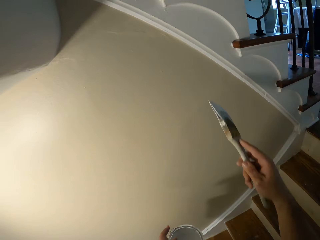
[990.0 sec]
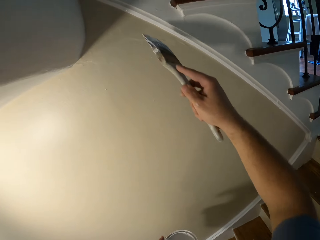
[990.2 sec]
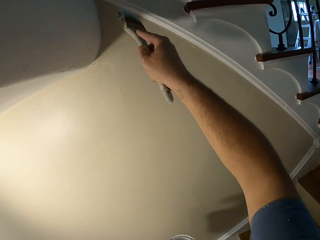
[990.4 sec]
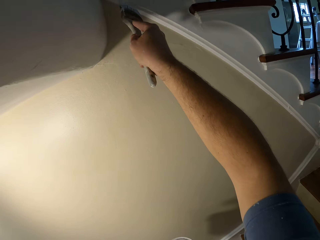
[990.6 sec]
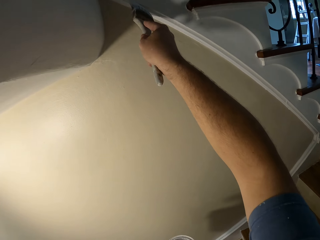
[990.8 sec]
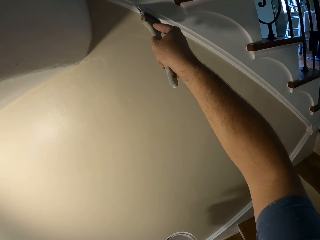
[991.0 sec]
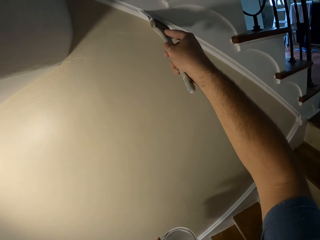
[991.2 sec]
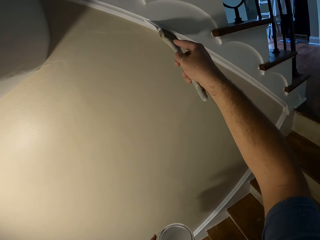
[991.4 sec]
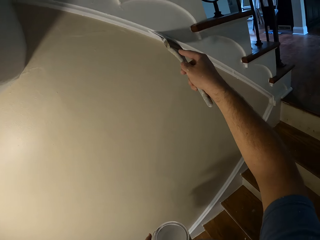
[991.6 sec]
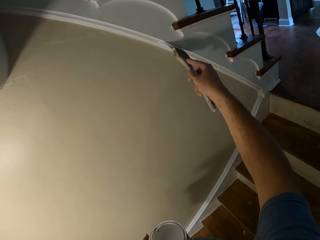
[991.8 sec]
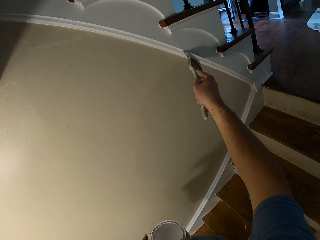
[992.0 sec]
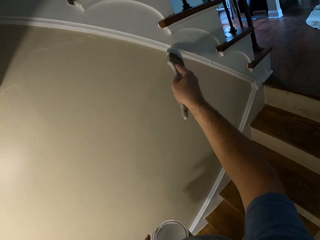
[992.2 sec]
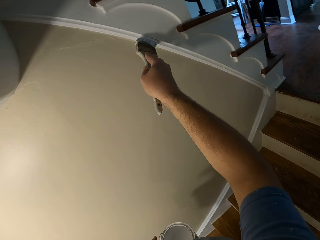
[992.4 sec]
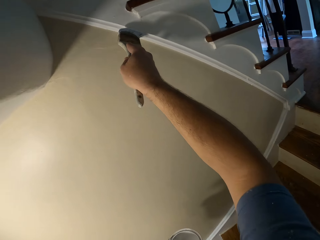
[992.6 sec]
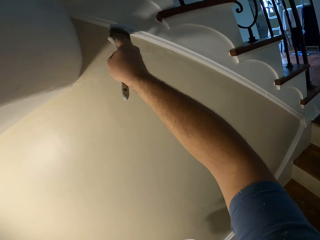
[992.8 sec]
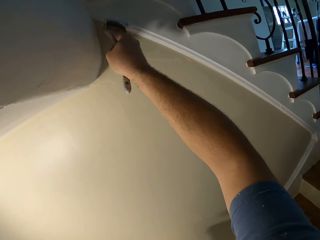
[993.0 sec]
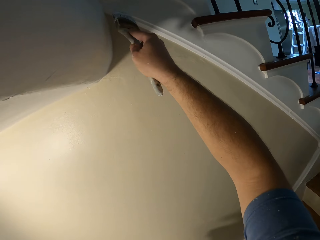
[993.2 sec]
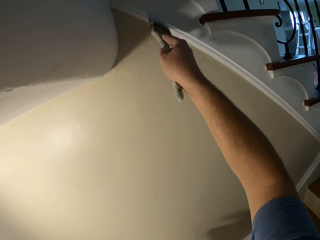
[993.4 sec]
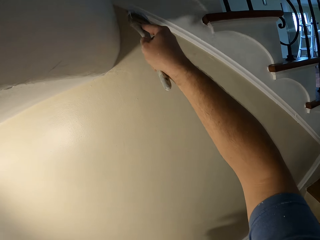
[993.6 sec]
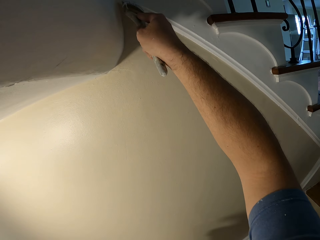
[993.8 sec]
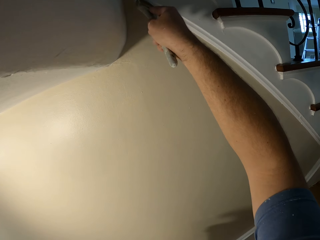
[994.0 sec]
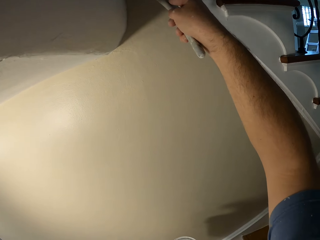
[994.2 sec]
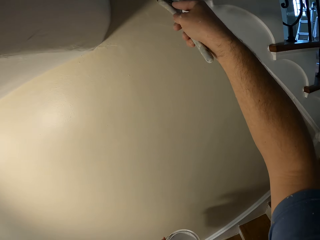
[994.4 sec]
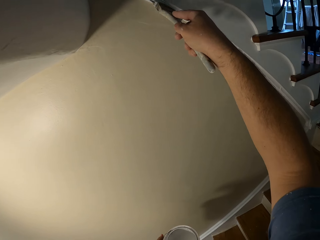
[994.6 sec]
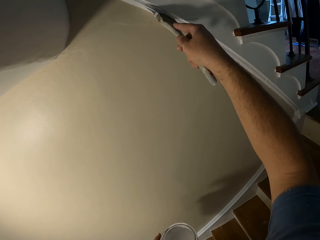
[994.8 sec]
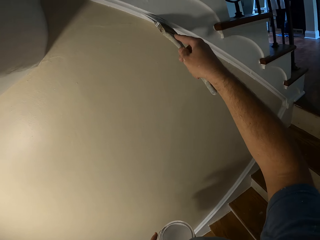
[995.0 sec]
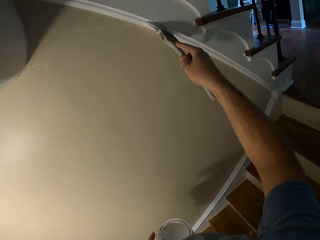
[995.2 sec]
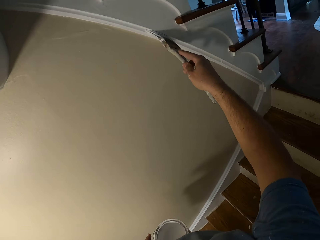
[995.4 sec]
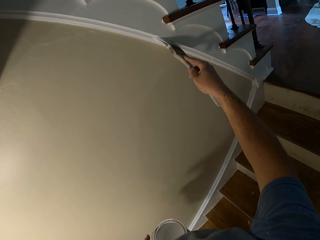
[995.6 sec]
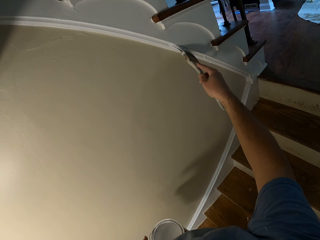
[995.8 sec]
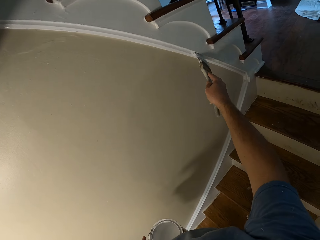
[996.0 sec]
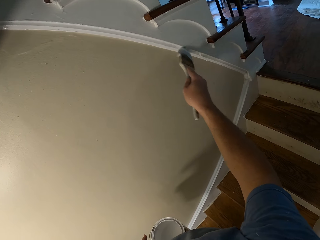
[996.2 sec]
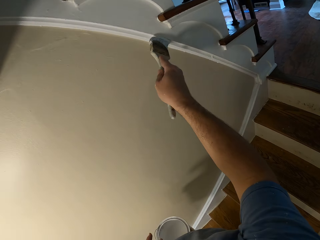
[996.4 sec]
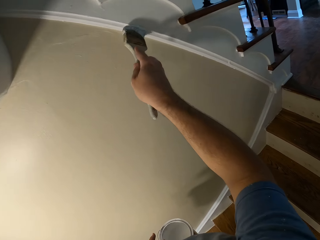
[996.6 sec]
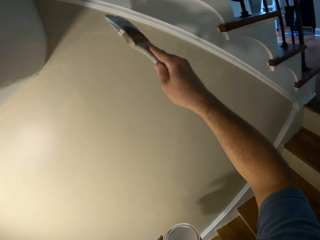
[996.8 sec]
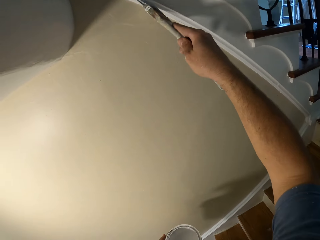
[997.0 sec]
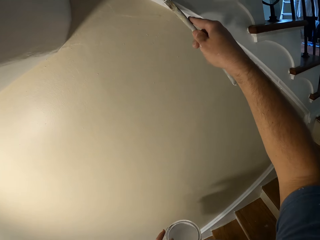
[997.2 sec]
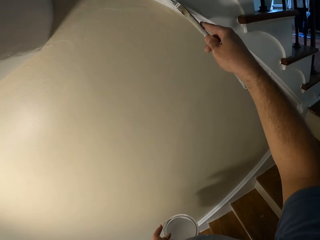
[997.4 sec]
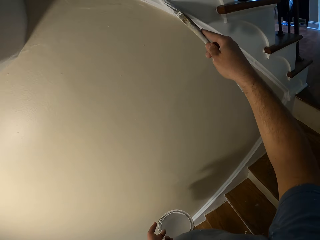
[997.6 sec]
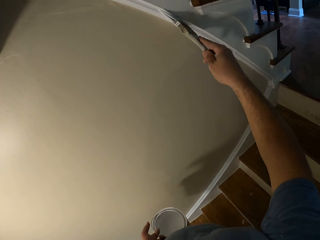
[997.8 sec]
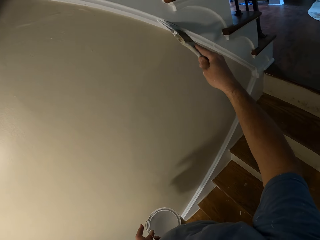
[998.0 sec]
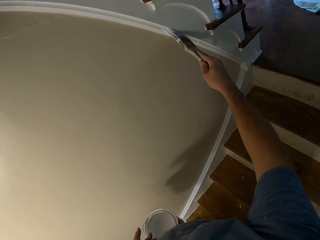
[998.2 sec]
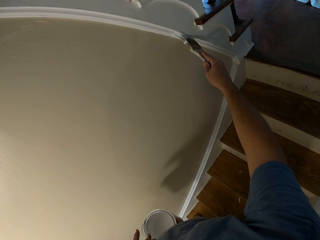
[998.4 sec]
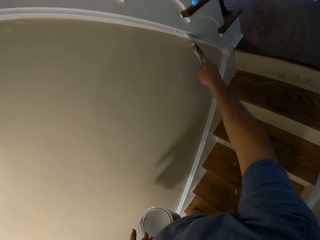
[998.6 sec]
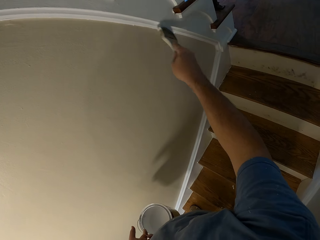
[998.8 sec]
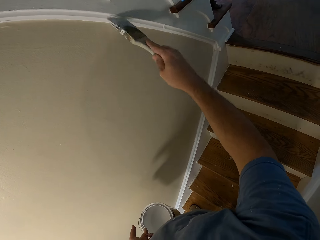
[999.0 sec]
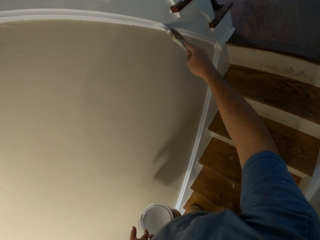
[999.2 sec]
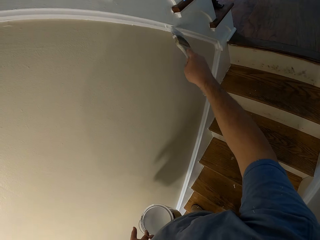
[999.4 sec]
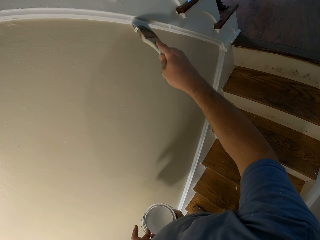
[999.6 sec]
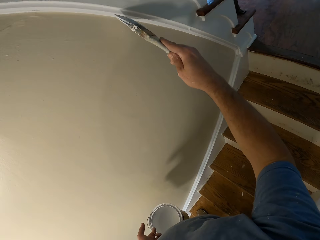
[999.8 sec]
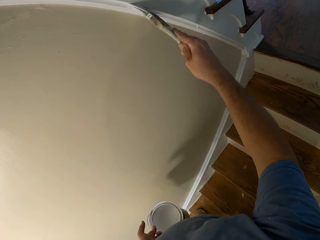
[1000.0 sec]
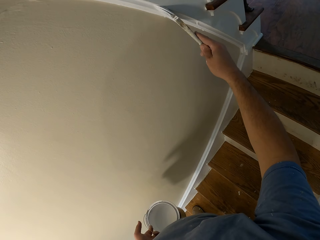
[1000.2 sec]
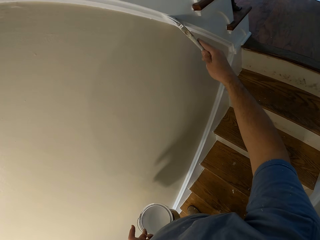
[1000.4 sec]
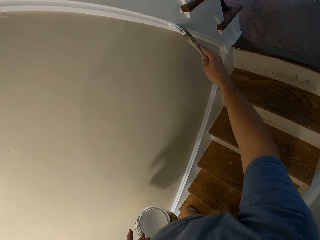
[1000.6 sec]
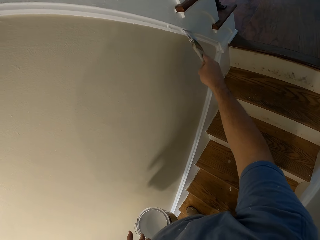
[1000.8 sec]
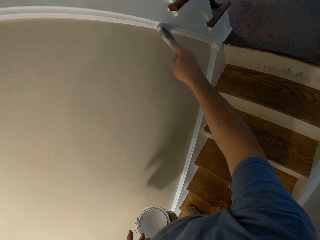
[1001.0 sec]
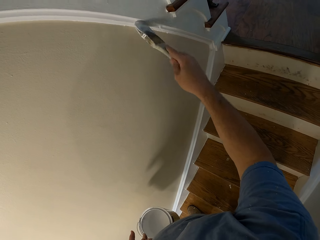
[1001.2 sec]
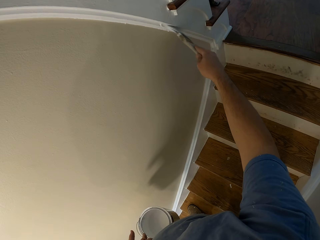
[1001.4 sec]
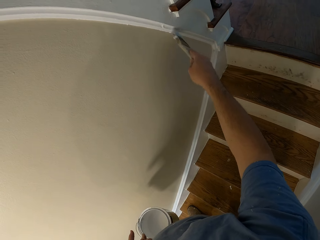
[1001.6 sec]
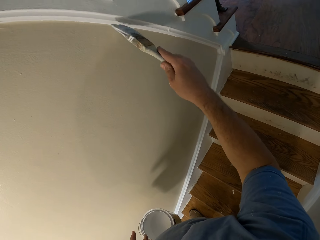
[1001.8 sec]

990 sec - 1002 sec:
The camera wearer paints the stairs stringer in the house.

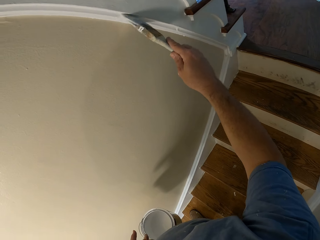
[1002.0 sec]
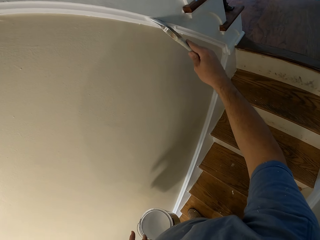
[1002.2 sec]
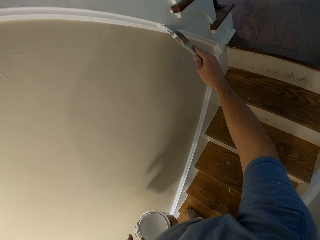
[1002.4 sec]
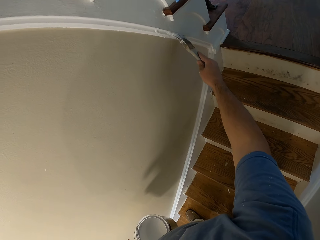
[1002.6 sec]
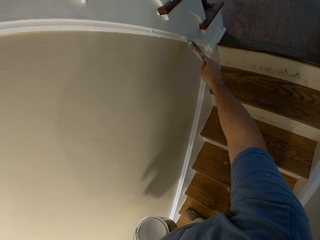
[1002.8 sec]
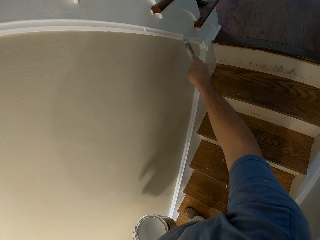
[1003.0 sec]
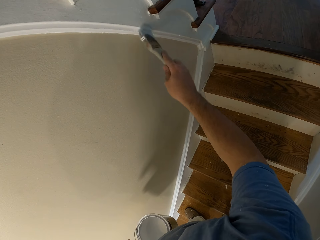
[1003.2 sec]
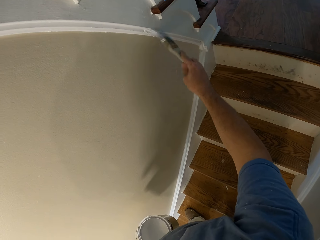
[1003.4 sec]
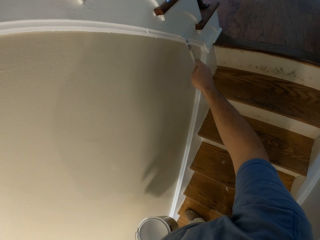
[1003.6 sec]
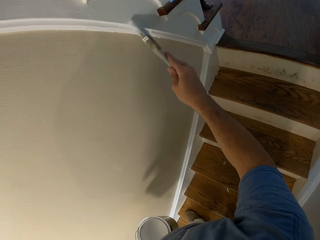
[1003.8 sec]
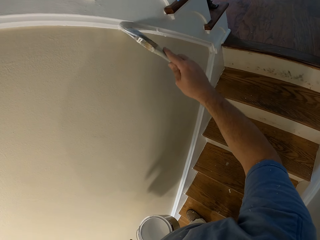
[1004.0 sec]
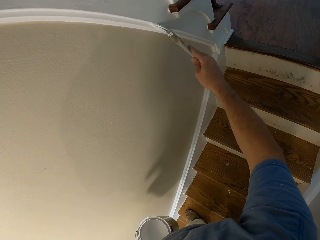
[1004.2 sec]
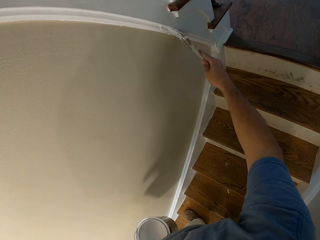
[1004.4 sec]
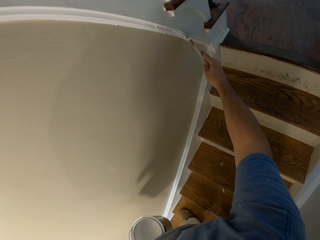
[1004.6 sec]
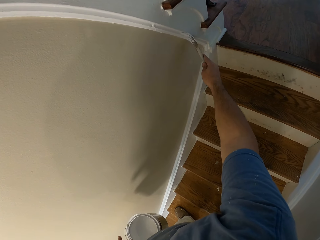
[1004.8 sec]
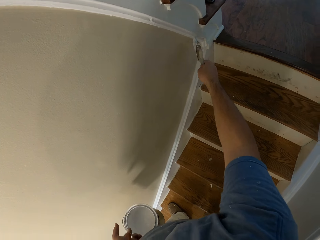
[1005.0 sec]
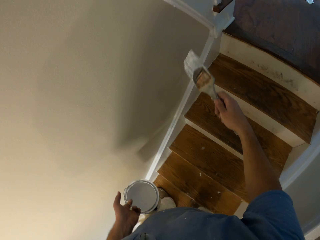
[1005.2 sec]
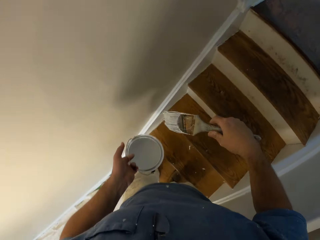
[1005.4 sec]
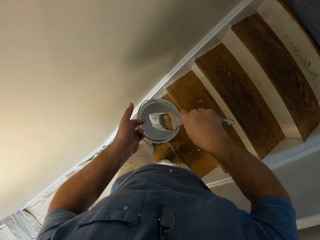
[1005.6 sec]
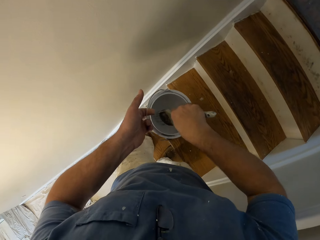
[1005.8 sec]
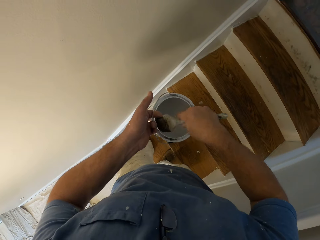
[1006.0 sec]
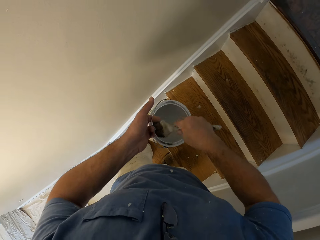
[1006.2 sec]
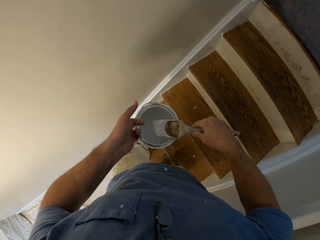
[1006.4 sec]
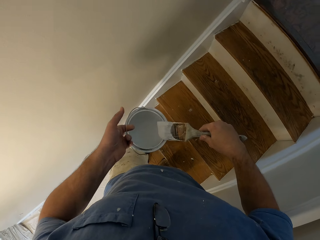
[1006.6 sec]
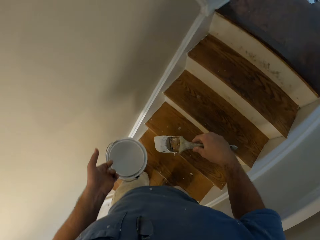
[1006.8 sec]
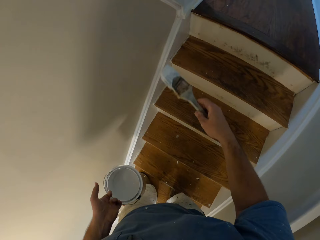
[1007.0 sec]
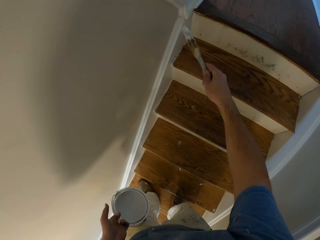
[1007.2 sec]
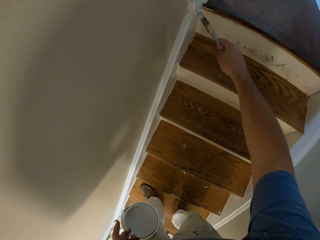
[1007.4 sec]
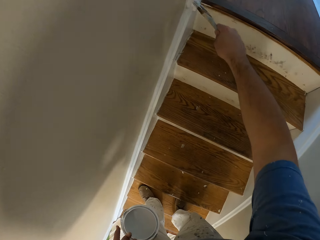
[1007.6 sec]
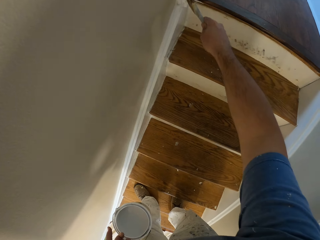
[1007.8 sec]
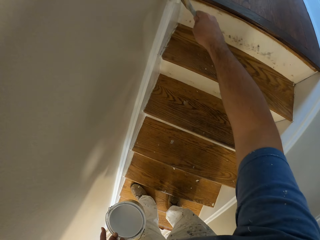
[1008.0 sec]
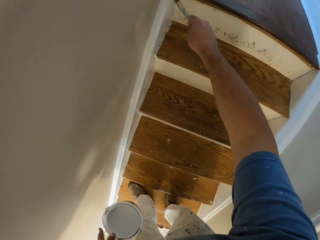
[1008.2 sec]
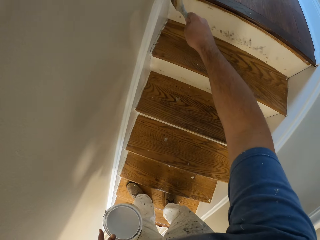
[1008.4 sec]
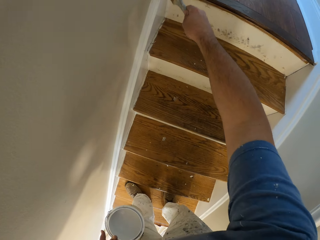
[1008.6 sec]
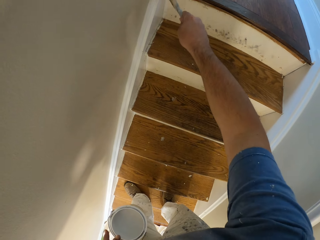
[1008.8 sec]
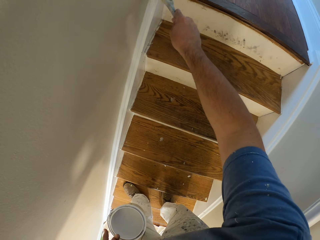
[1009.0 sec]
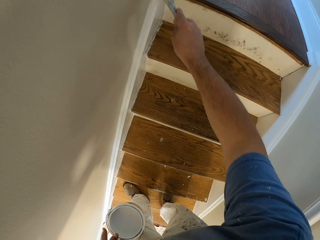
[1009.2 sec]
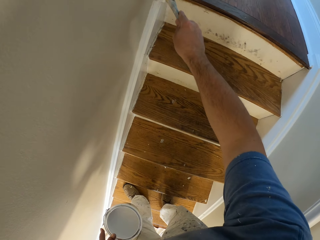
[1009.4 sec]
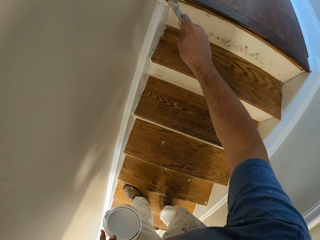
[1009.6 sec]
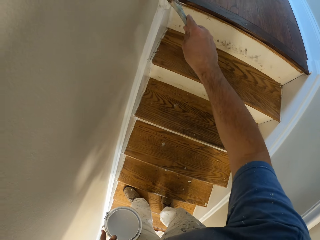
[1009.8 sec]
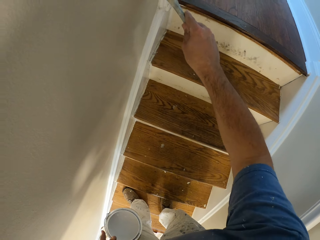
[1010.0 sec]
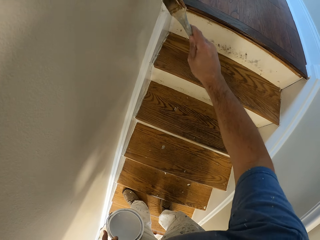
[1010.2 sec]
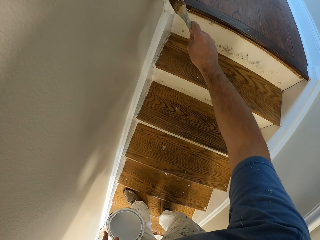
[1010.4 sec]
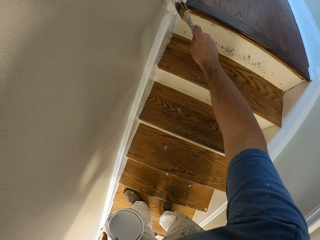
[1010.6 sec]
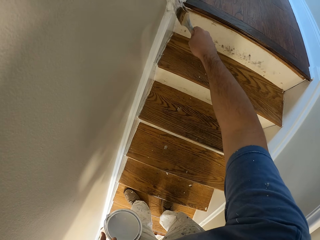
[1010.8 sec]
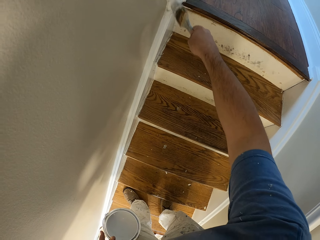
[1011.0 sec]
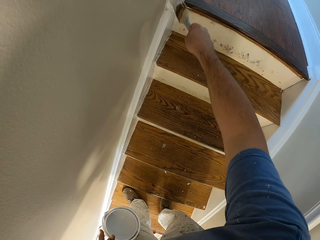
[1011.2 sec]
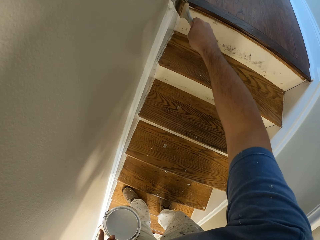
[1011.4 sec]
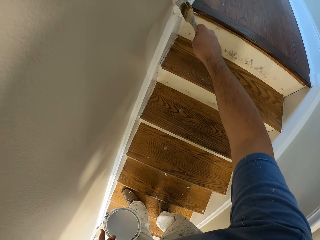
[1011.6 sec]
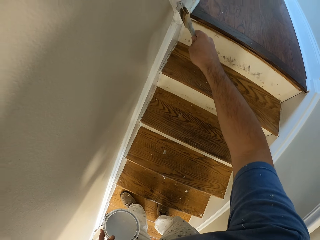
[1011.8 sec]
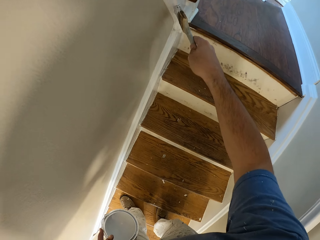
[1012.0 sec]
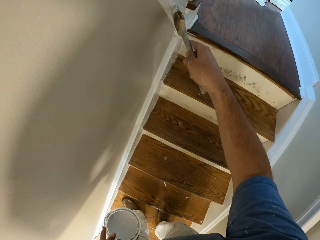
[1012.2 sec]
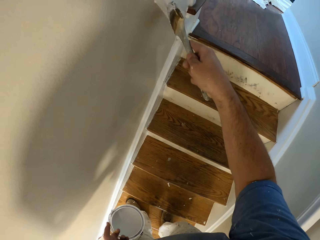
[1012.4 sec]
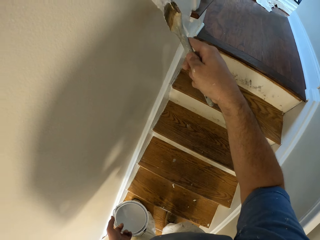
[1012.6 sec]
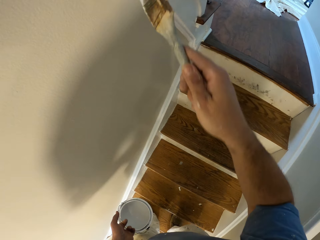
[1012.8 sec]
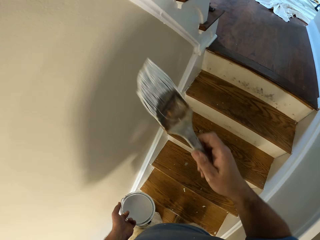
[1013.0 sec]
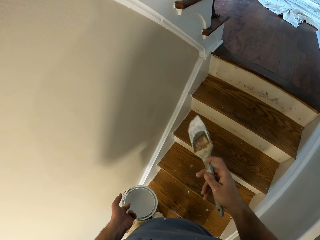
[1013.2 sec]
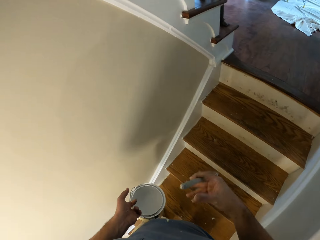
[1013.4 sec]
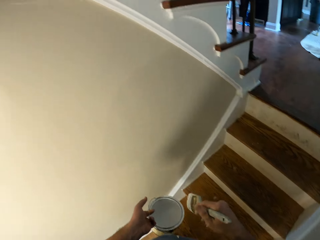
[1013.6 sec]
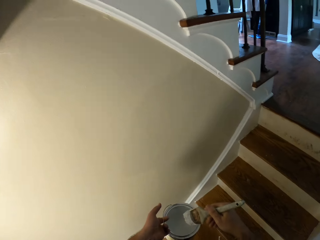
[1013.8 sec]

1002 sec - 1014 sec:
The camera wearer dips the paint brush into the paint bucket. They paint the stairs stringer in the house.
